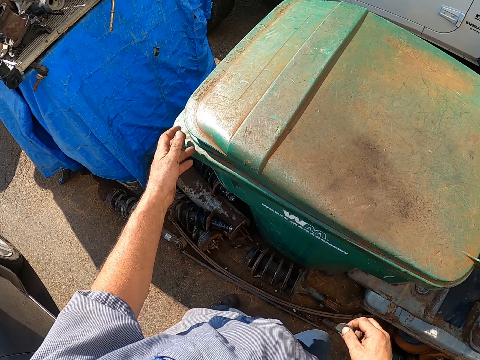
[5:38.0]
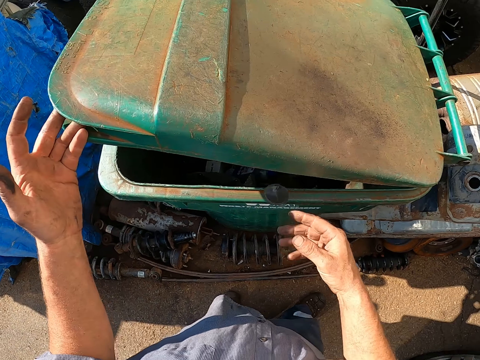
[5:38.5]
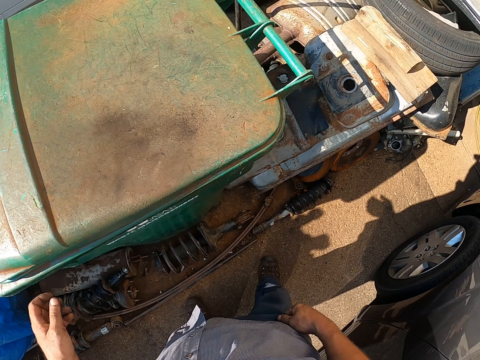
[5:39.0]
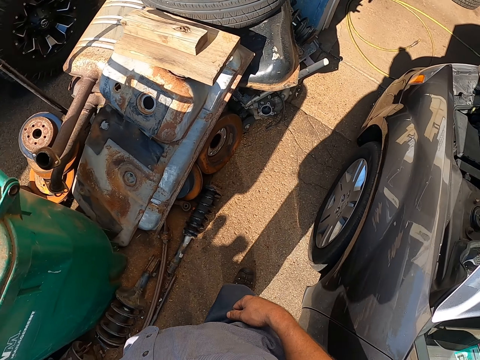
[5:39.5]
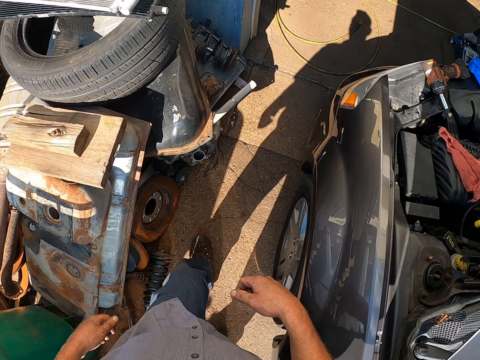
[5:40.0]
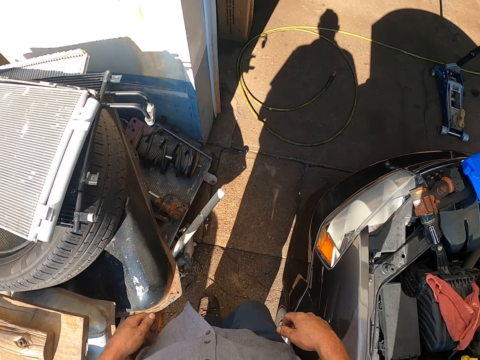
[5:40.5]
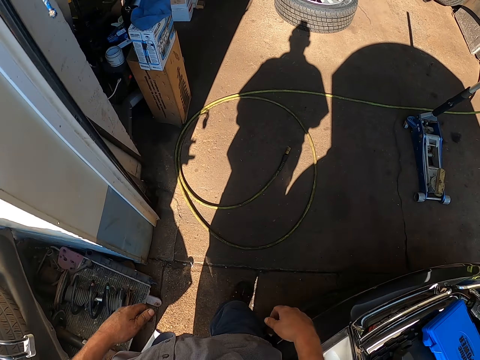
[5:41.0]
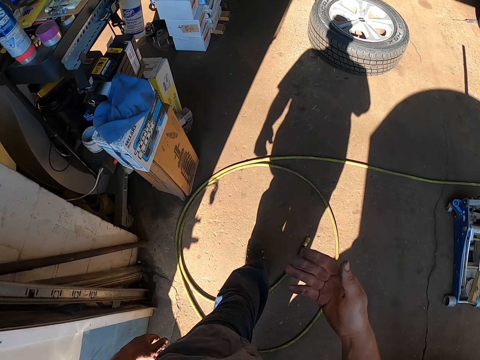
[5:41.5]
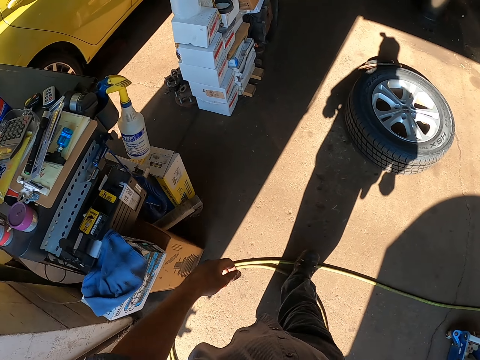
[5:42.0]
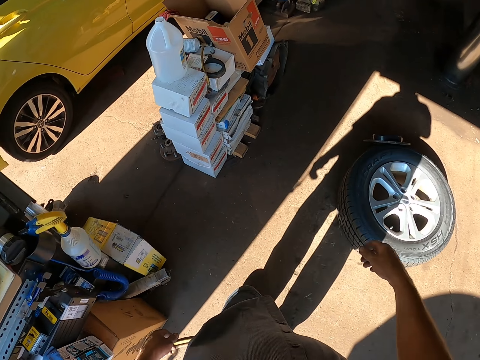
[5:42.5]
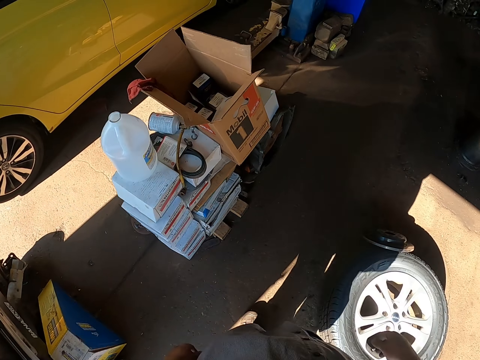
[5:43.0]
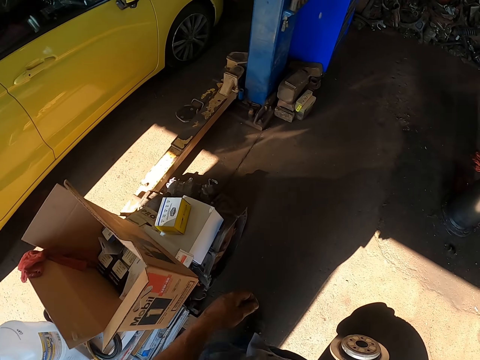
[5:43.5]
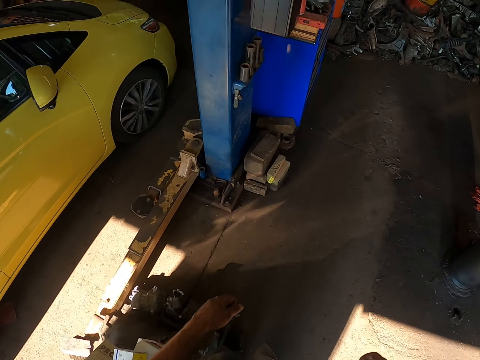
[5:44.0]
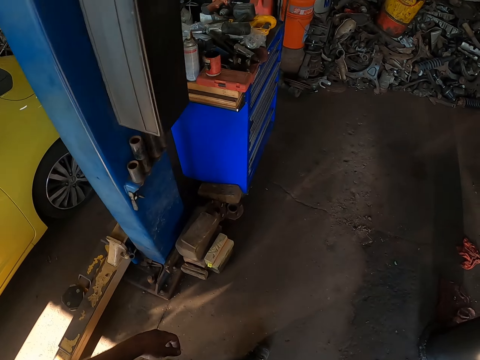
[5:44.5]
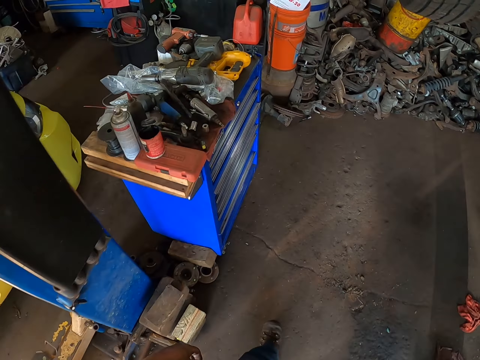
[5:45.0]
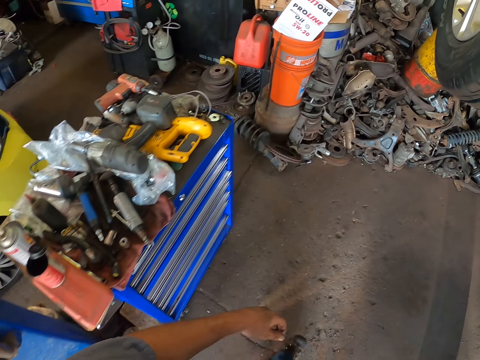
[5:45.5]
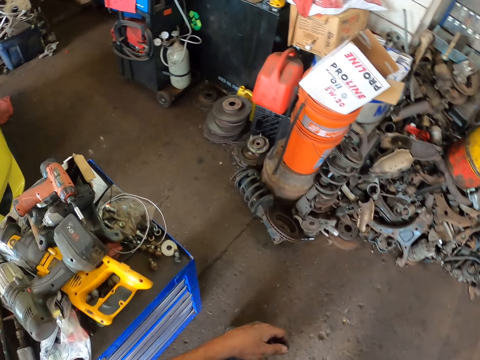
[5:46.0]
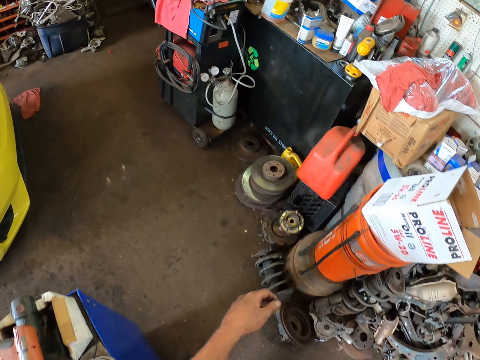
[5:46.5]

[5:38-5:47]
The camera wearer puts dirt in the dustbin bucket. They walk around the garage.

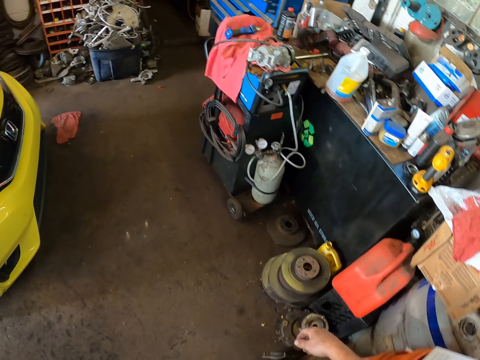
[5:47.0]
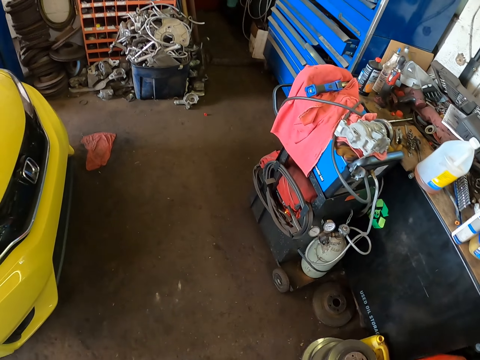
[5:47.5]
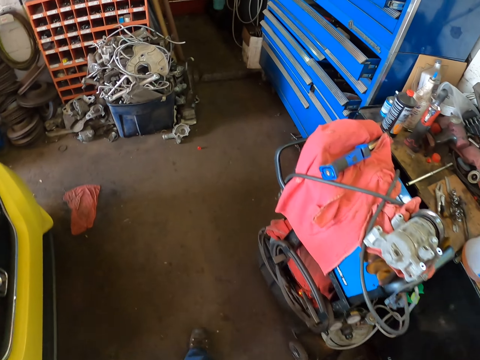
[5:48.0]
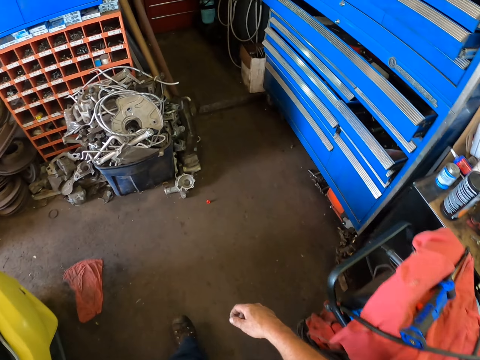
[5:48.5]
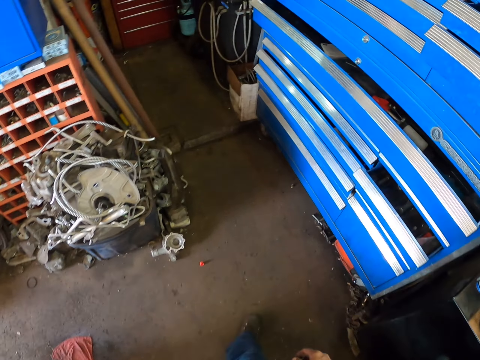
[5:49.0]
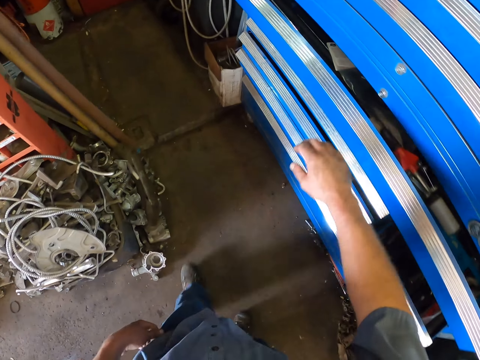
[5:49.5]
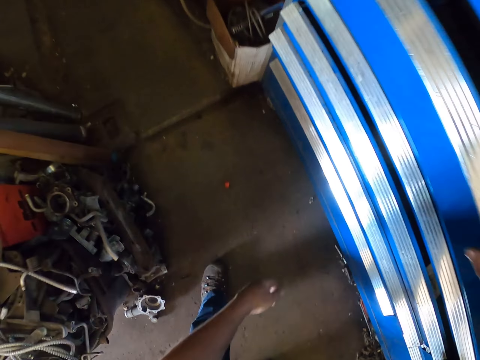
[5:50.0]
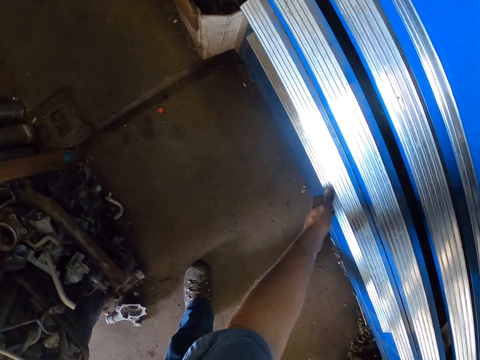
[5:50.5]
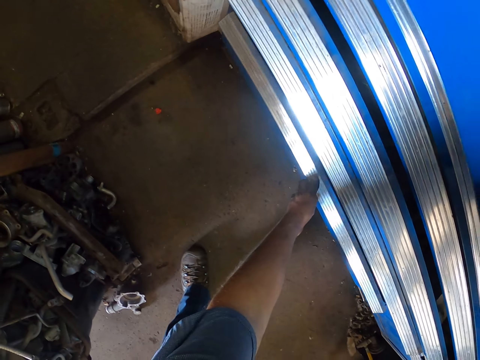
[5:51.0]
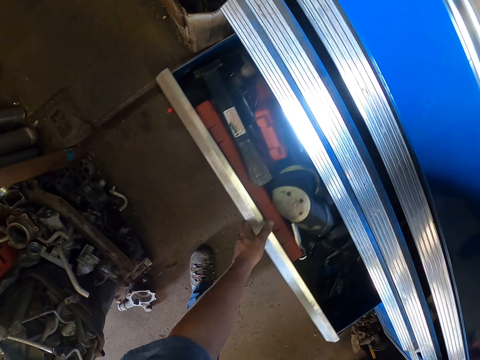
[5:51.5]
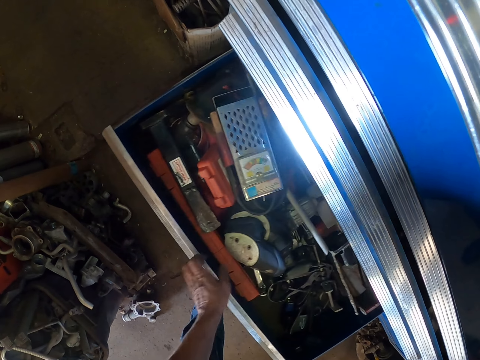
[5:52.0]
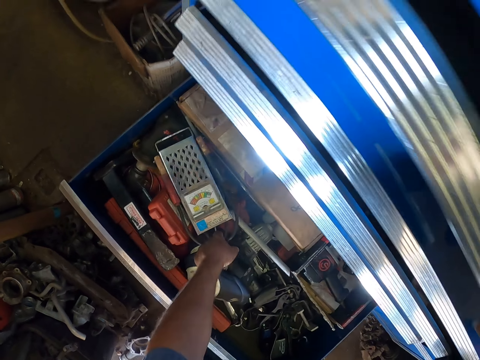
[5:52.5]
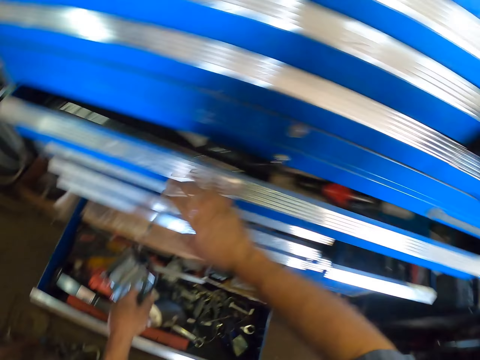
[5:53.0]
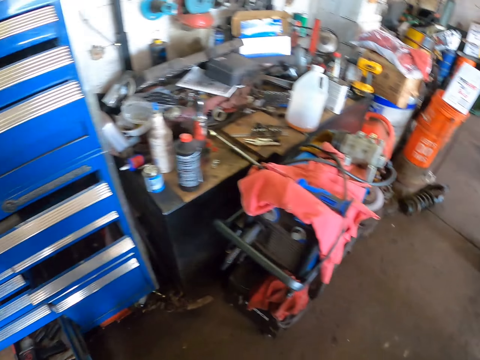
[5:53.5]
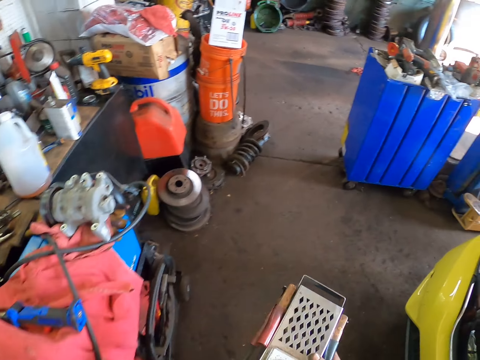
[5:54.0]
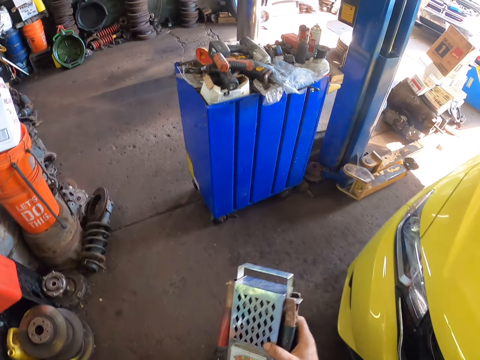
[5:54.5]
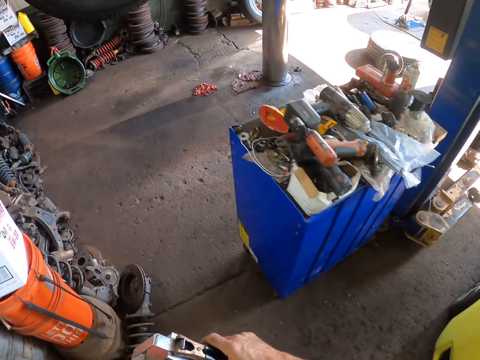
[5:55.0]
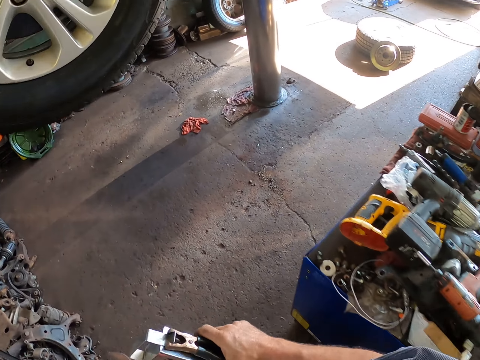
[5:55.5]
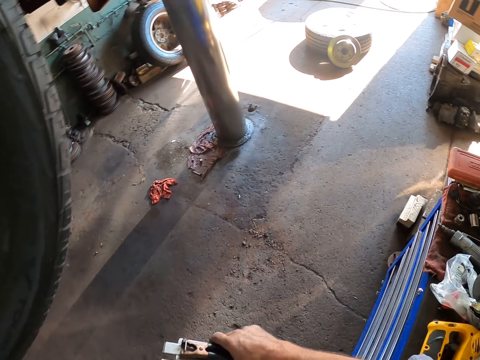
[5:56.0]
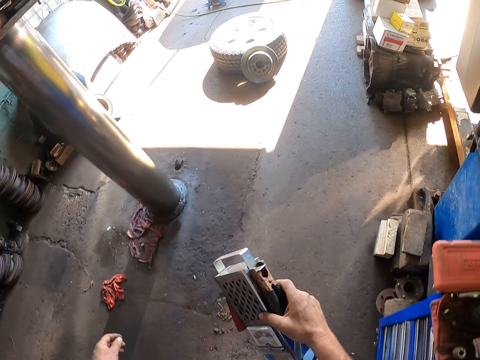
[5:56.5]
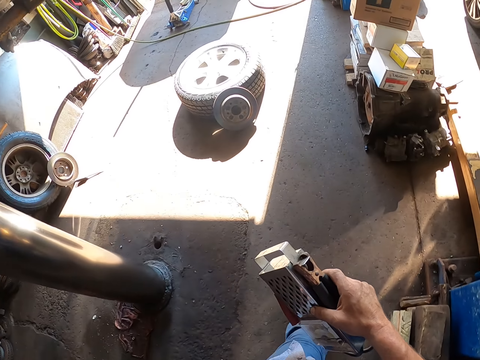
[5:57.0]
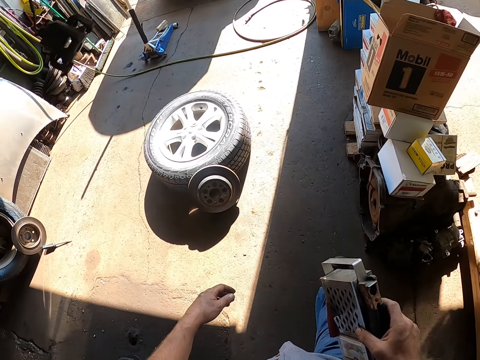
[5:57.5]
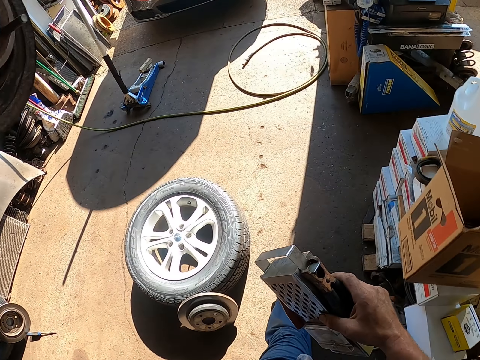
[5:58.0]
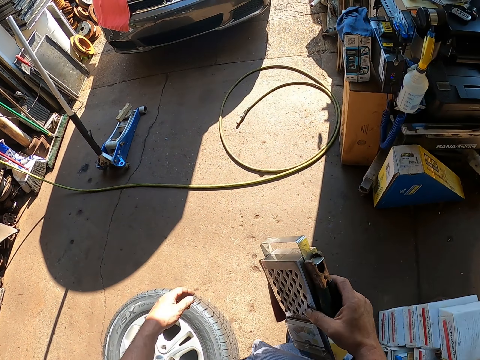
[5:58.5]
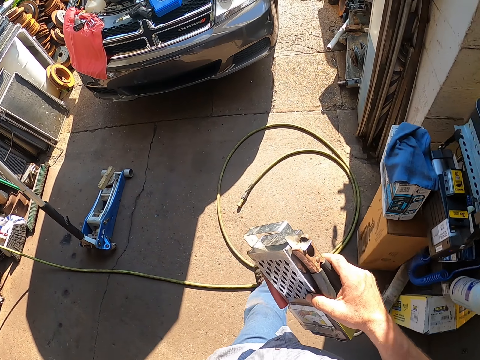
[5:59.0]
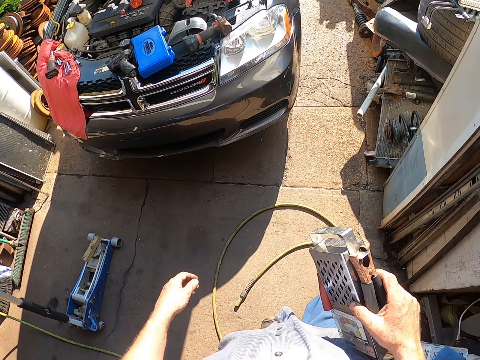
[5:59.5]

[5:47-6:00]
The camera wearer opens the drawer of the tool box. They pick something from the tool box. They walk around the garage.

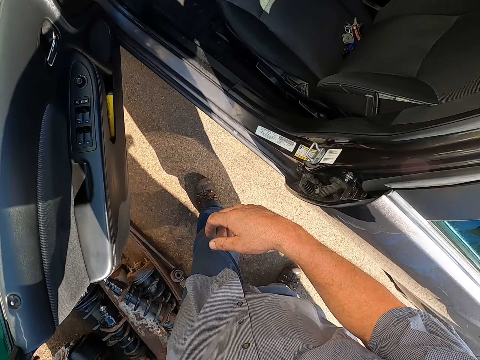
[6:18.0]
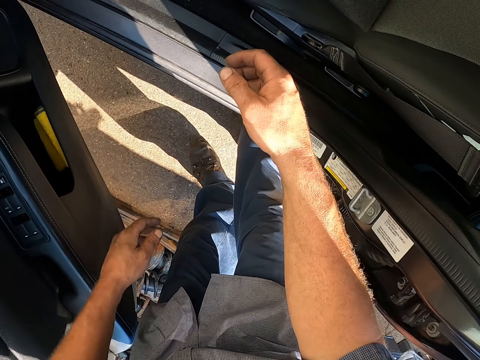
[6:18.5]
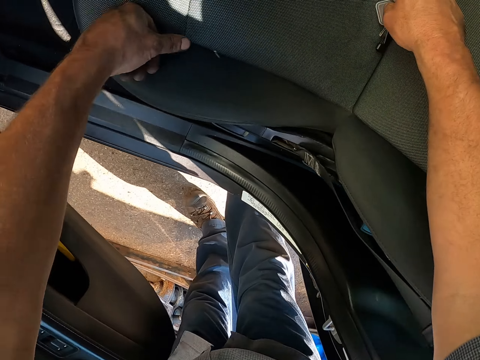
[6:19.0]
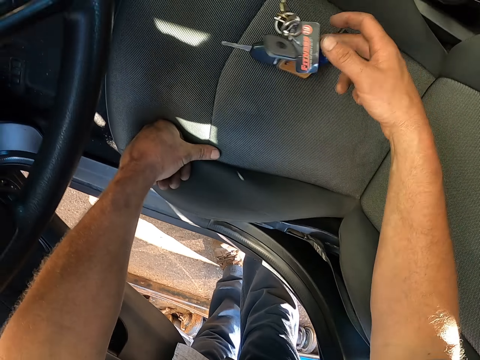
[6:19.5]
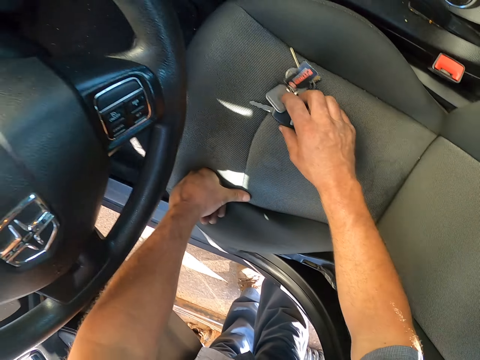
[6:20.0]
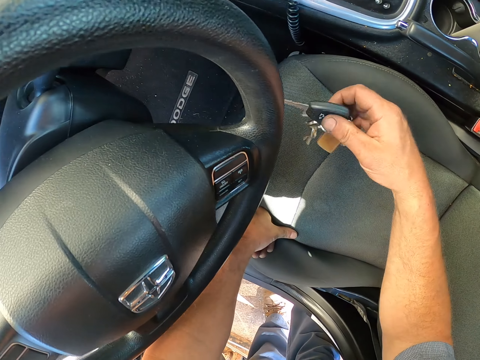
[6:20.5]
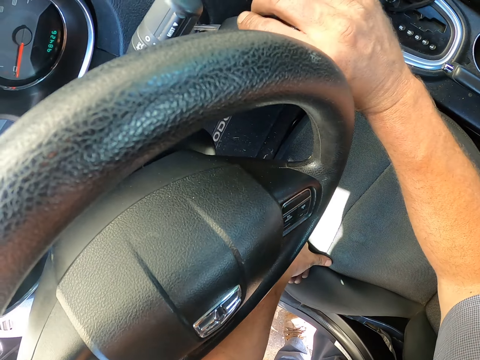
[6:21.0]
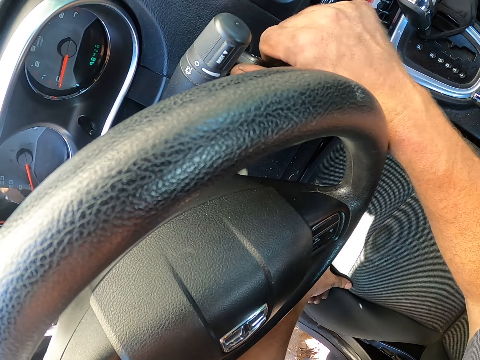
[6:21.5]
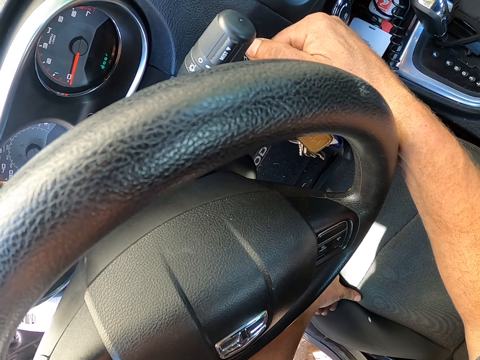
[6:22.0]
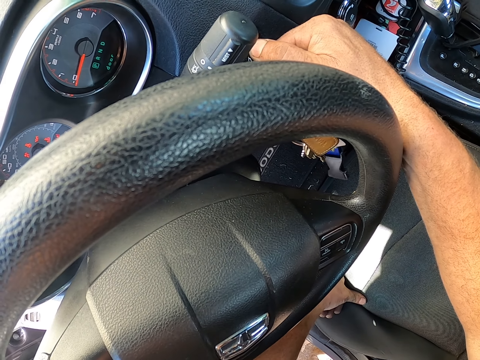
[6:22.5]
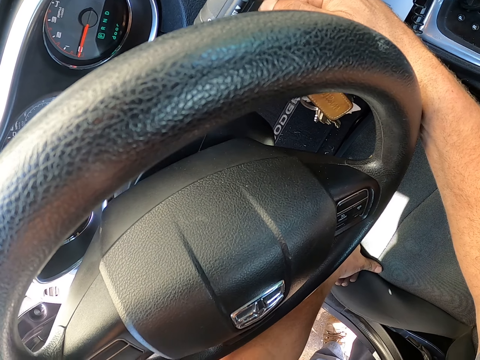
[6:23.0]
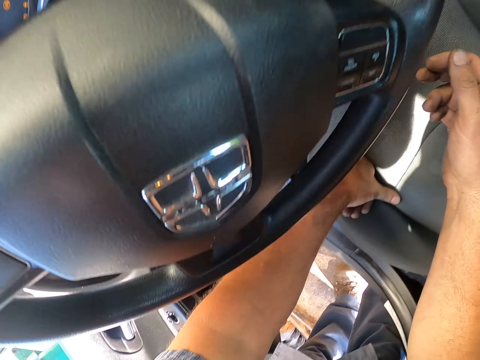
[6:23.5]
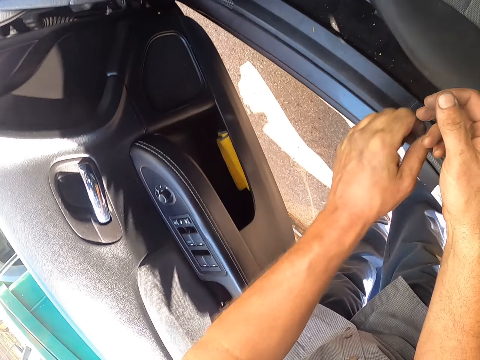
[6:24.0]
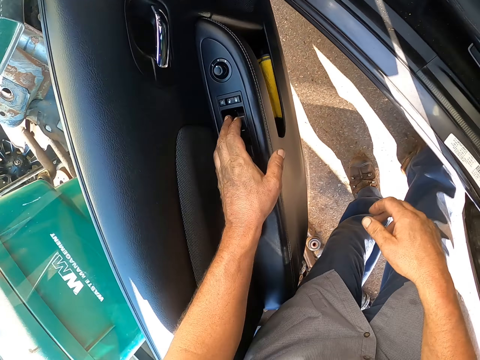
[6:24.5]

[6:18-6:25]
The camera wearer opens the car door. They pick car keys from the seat. They start the car.
